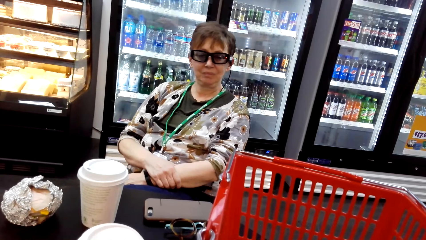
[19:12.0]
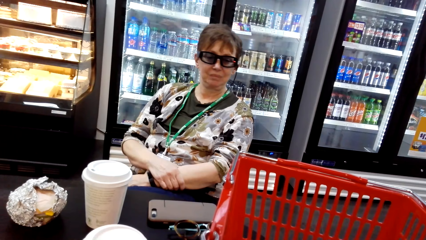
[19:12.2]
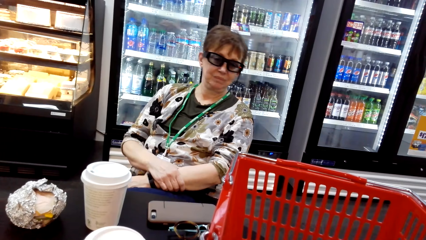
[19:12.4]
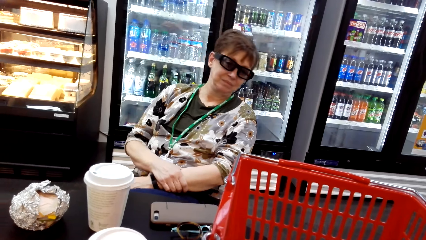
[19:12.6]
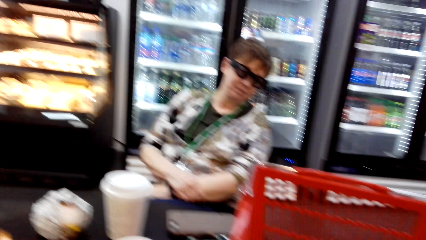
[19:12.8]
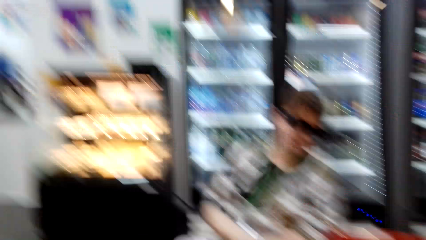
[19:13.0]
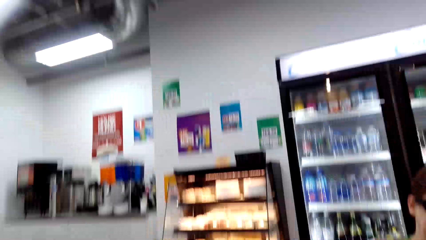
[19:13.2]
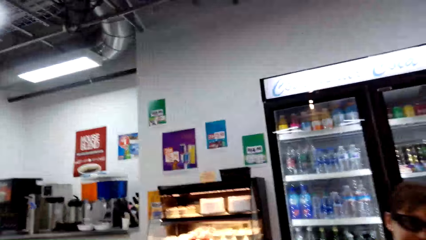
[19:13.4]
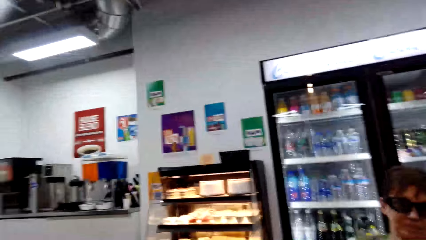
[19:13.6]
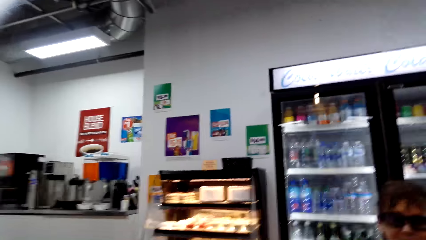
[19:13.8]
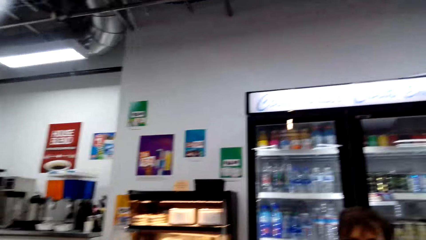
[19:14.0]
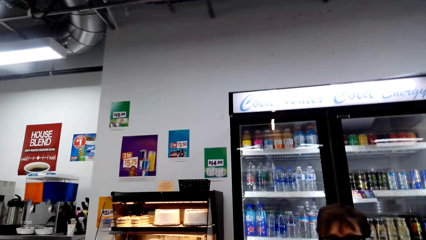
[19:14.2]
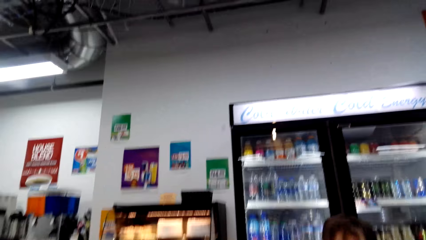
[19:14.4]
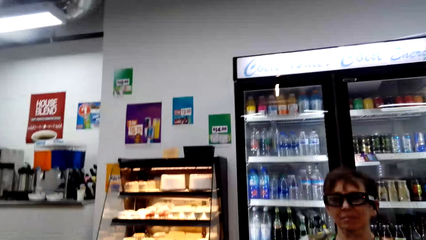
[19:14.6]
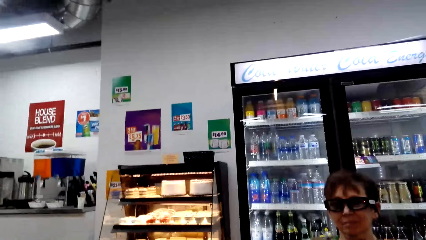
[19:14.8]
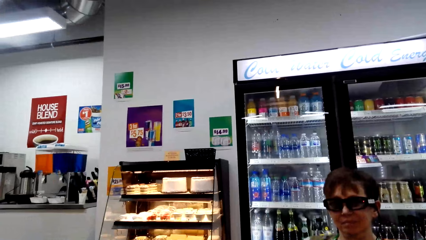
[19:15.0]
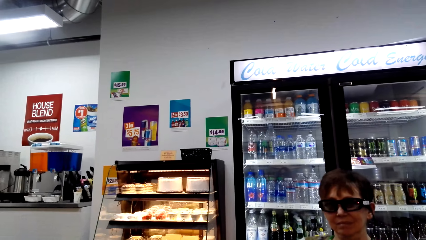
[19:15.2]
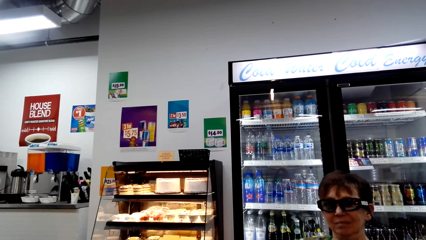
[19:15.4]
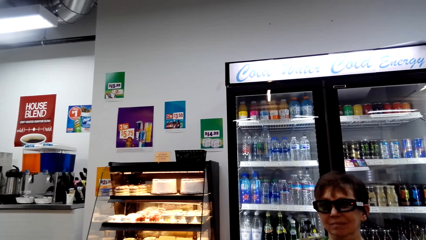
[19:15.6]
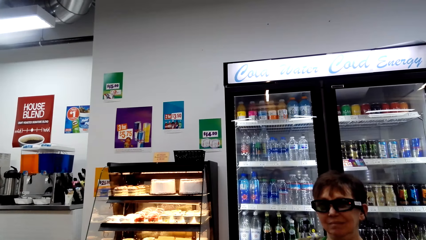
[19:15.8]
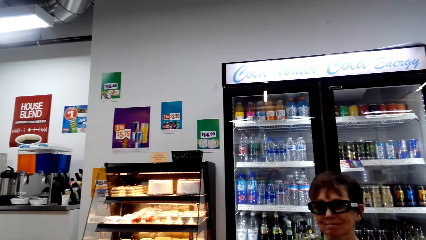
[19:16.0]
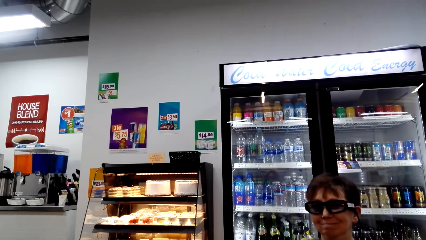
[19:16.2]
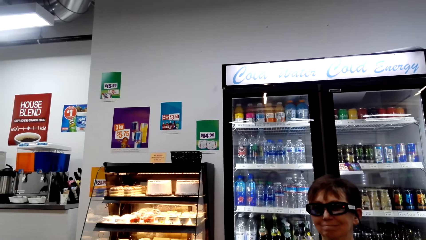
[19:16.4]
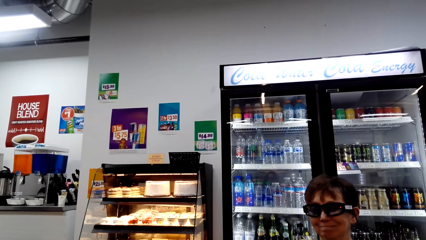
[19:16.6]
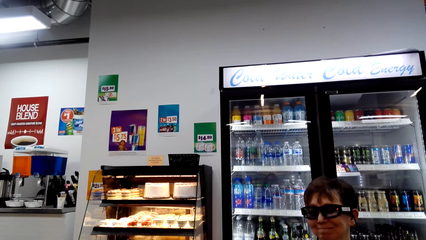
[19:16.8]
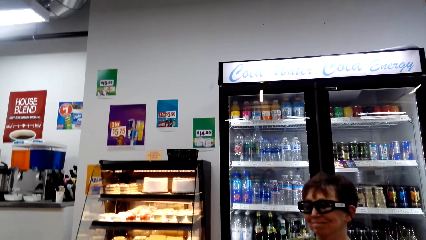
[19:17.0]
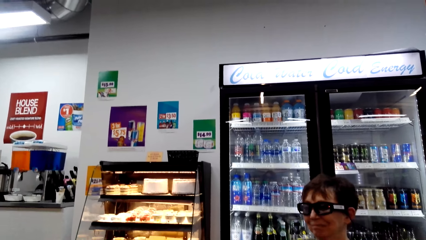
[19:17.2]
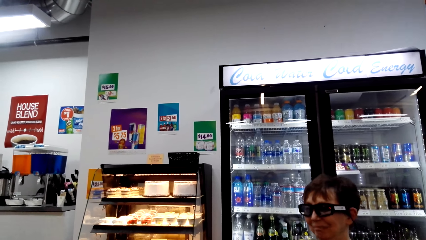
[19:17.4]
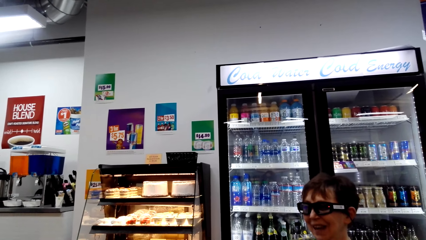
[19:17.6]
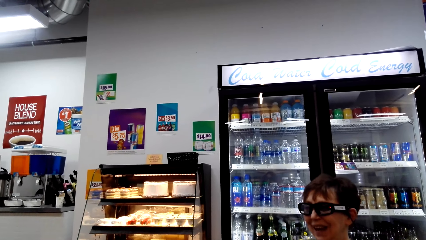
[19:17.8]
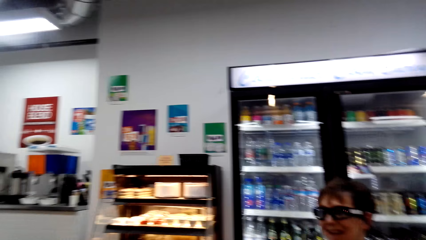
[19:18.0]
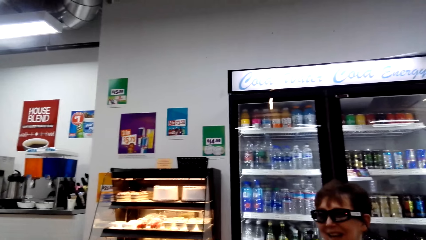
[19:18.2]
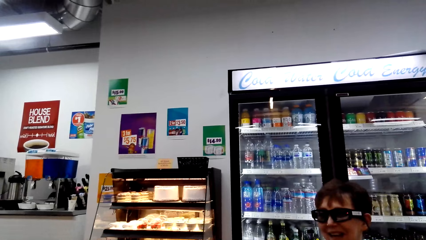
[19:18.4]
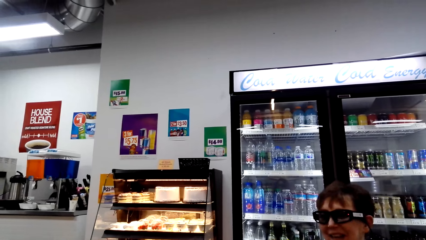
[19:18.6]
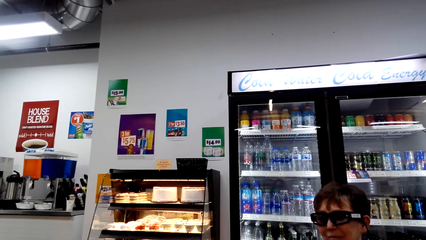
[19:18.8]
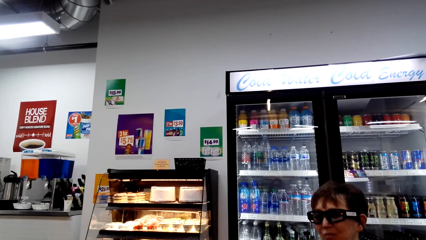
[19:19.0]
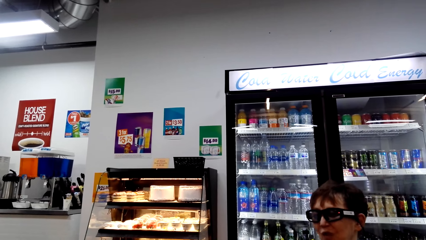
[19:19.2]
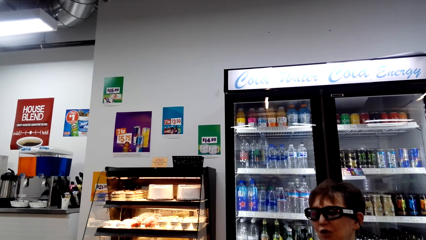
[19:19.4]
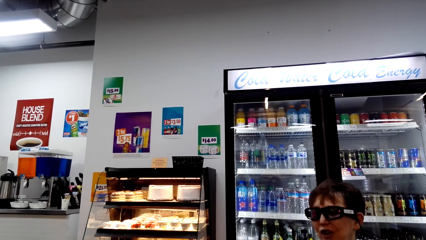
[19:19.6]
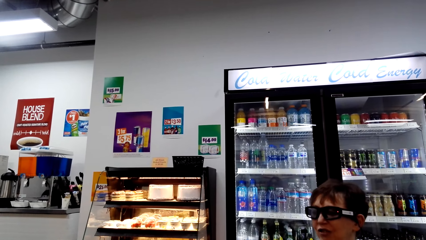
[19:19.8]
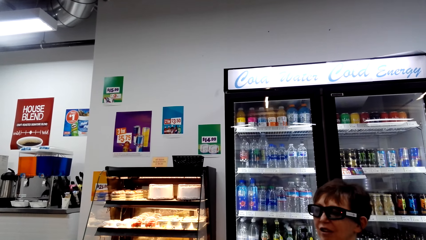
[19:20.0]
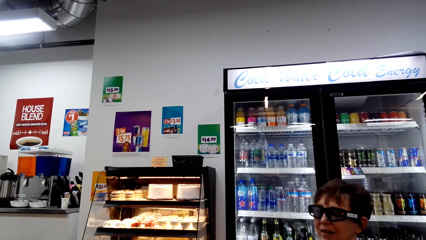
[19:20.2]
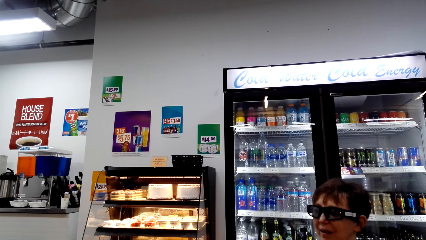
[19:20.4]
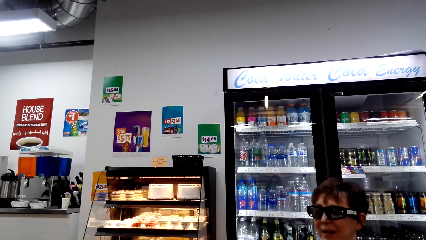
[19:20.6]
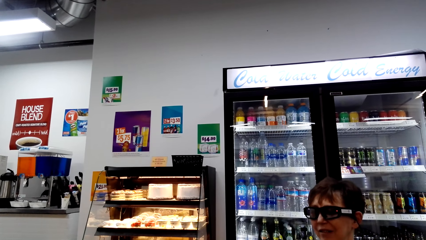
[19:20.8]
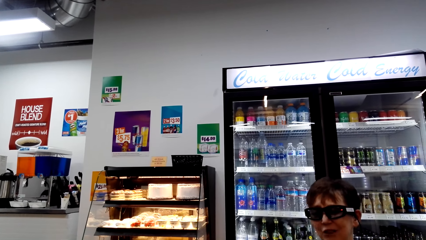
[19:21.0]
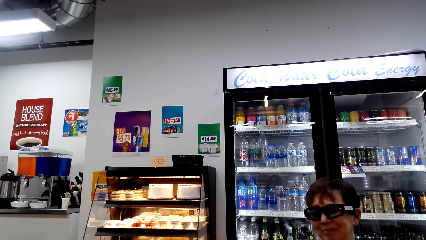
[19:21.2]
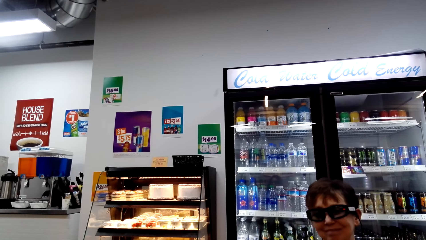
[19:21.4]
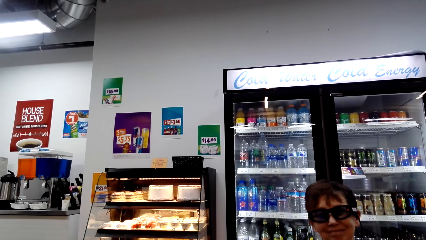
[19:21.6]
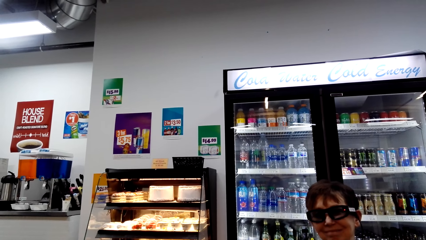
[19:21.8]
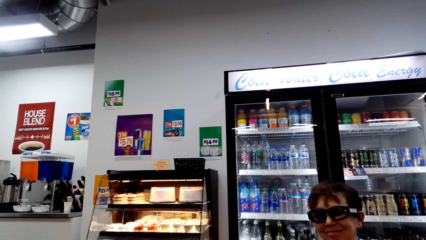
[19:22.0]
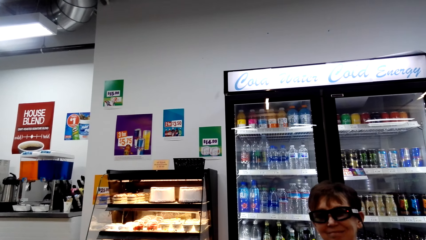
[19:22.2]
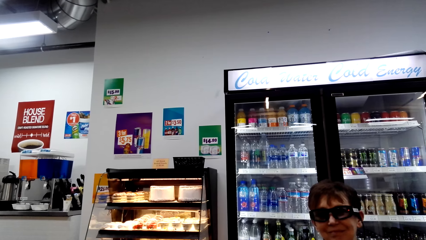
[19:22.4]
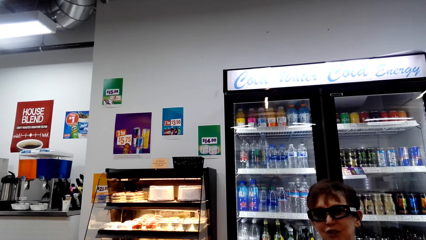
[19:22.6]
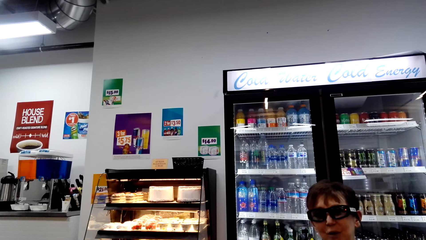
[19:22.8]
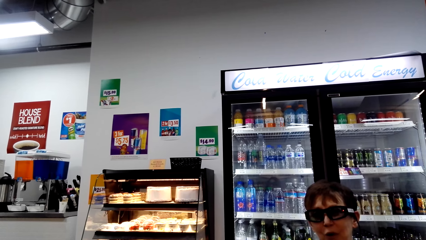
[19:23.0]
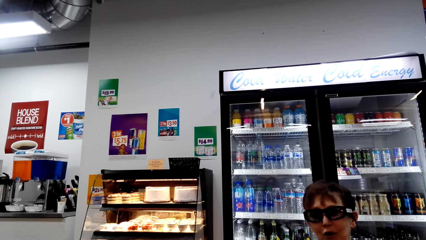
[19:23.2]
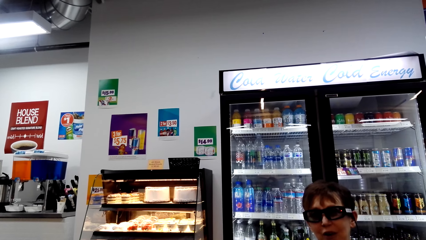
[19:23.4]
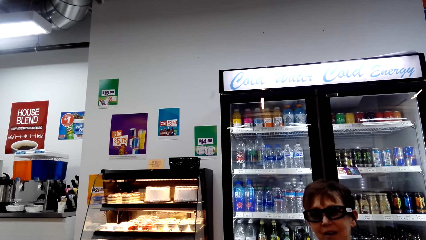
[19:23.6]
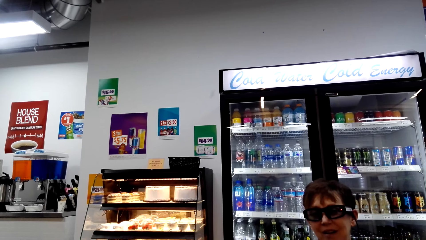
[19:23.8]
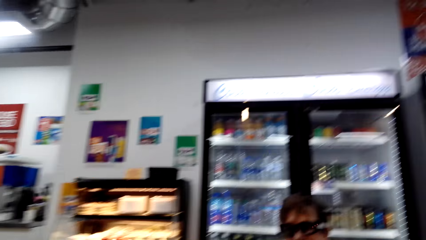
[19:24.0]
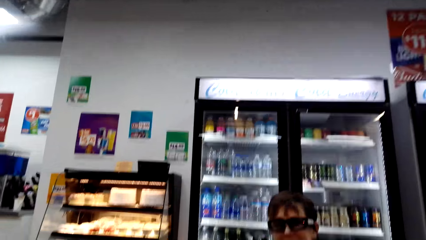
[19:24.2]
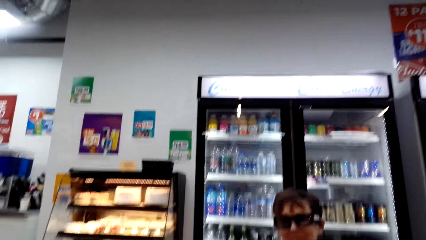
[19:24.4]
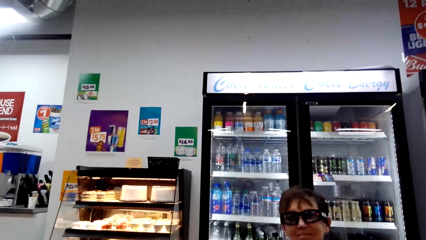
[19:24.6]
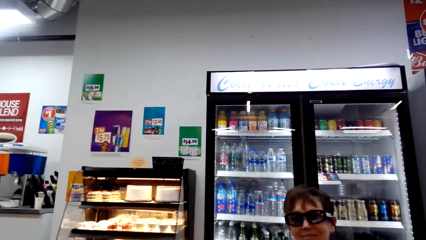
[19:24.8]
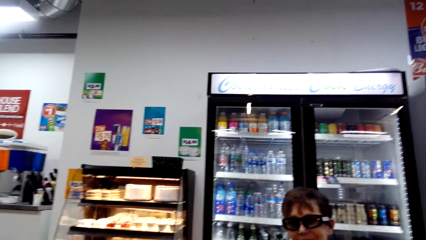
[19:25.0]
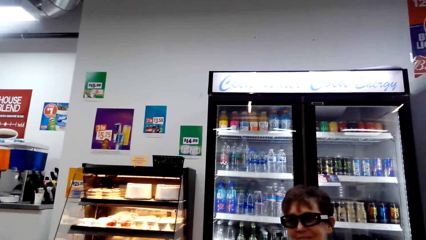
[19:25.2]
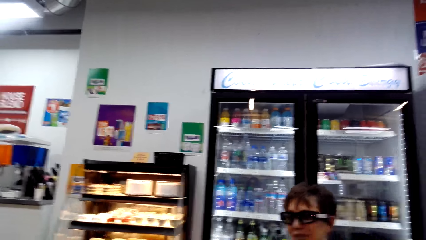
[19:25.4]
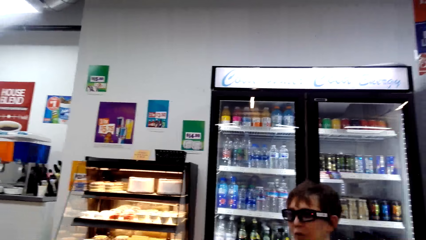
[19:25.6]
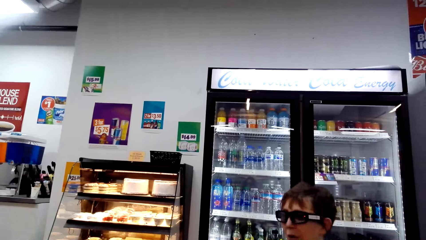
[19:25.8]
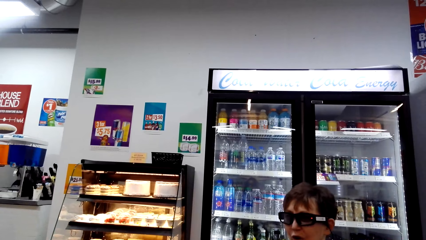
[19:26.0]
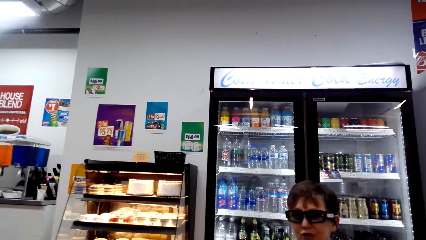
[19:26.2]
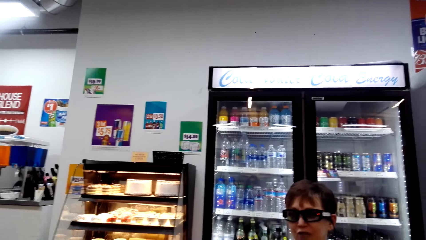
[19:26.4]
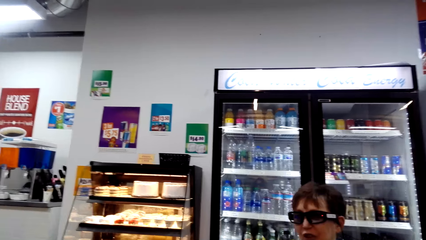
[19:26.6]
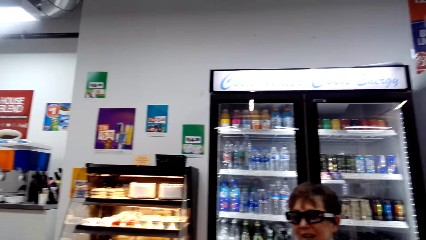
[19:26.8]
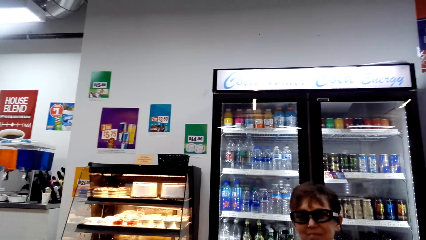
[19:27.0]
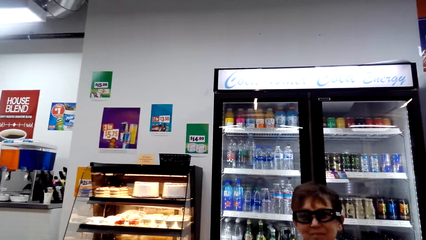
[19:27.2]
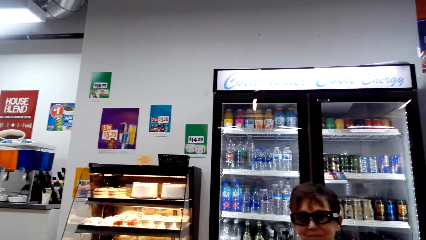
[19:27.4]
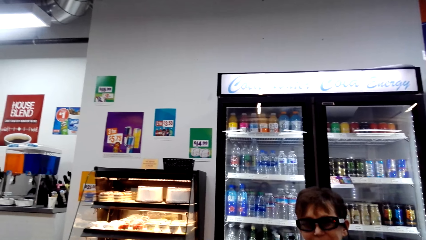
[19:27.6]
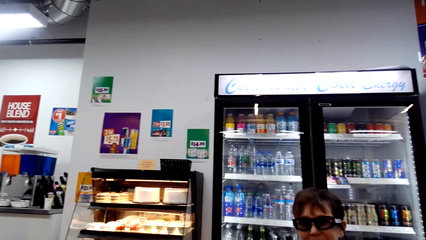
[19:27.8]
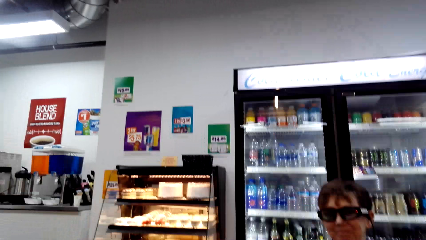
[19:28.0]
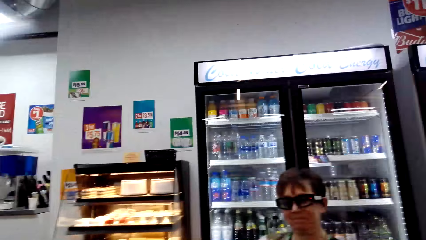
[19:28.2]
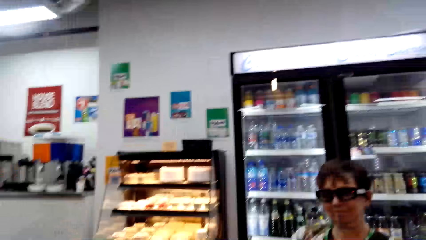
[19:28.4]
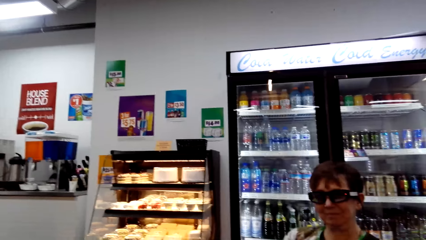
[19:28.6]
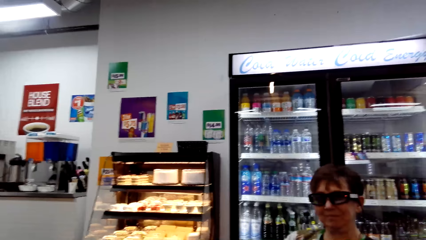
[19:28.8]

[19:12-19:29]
The camera wearer looks around. A woman nods the head.
